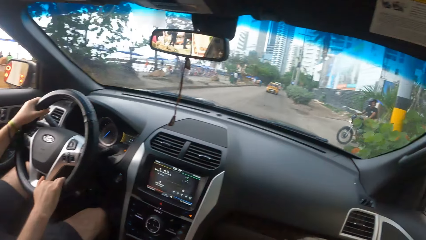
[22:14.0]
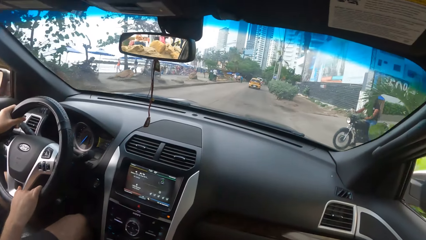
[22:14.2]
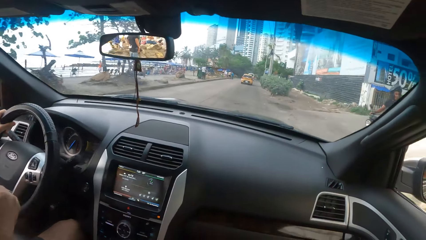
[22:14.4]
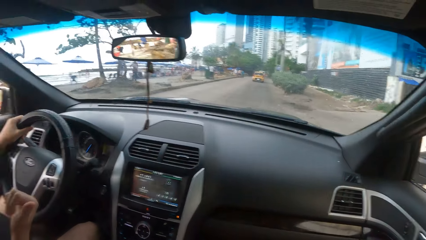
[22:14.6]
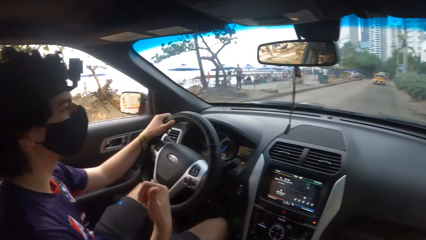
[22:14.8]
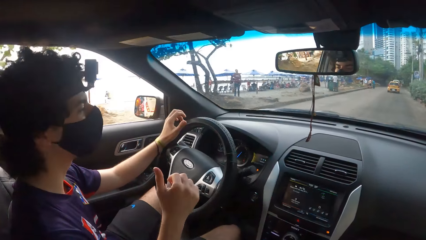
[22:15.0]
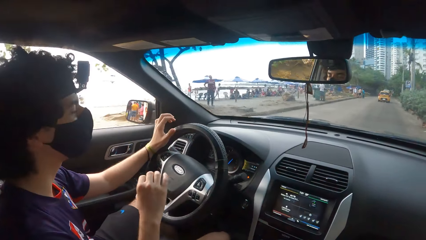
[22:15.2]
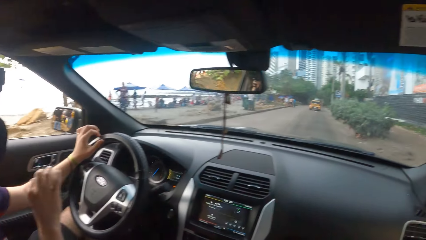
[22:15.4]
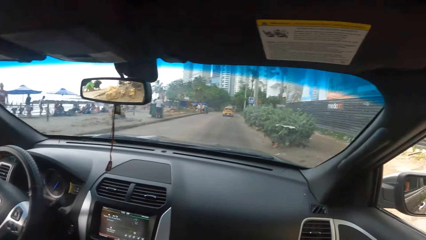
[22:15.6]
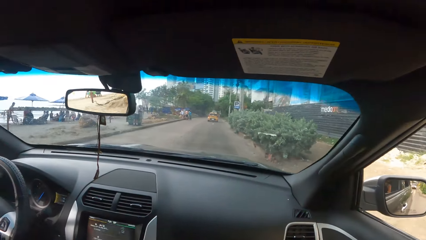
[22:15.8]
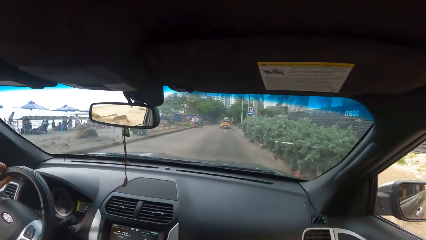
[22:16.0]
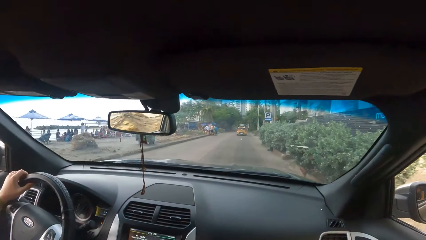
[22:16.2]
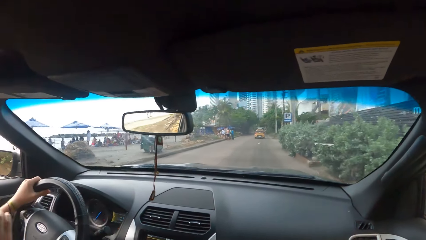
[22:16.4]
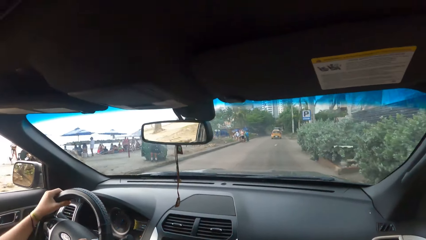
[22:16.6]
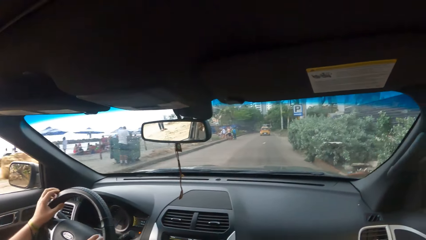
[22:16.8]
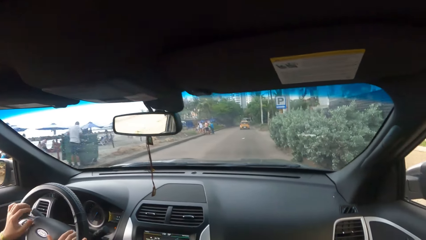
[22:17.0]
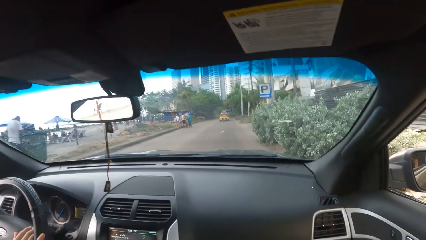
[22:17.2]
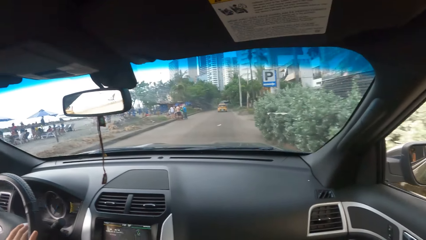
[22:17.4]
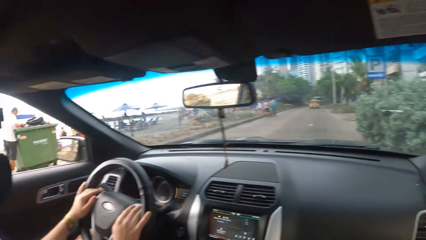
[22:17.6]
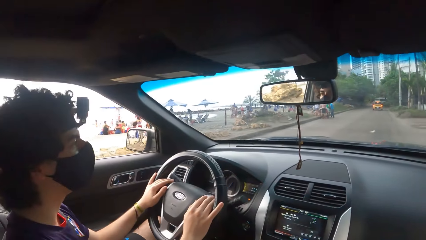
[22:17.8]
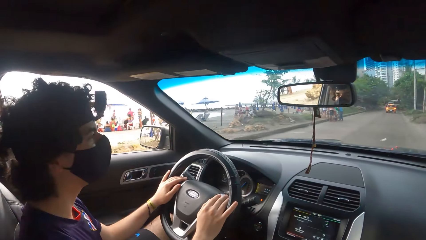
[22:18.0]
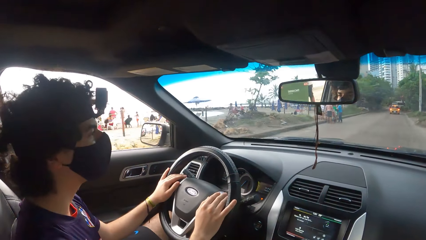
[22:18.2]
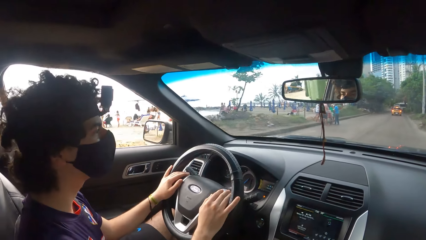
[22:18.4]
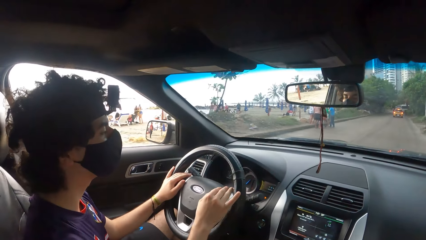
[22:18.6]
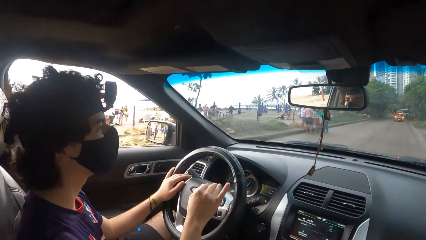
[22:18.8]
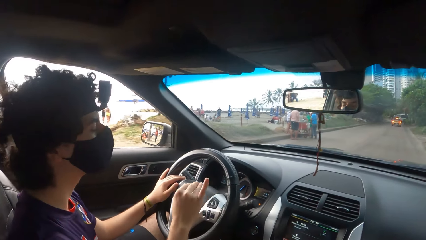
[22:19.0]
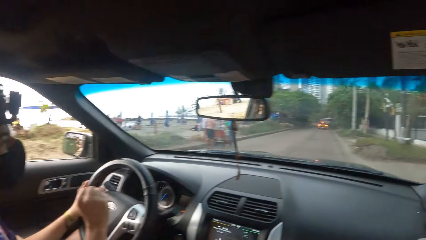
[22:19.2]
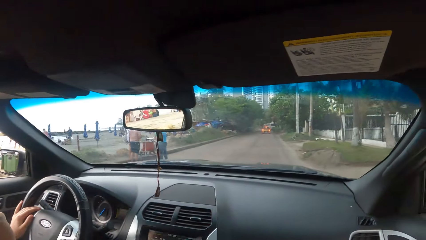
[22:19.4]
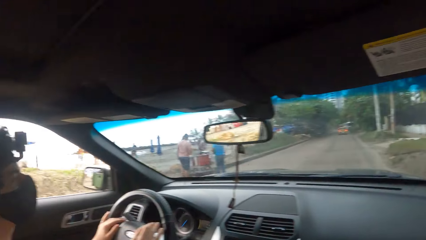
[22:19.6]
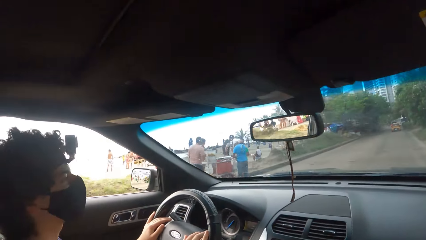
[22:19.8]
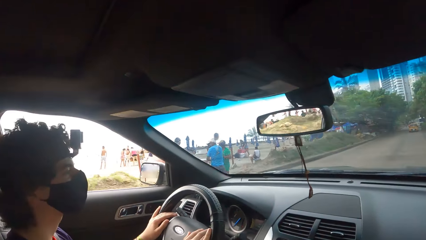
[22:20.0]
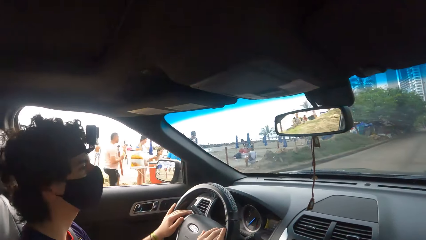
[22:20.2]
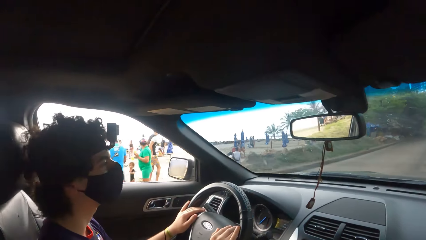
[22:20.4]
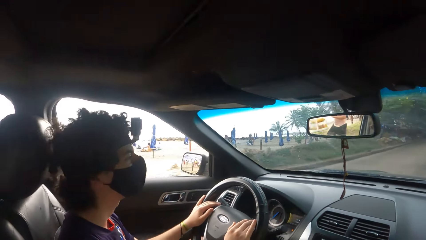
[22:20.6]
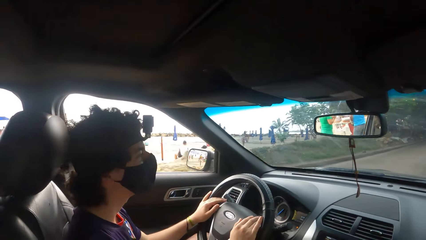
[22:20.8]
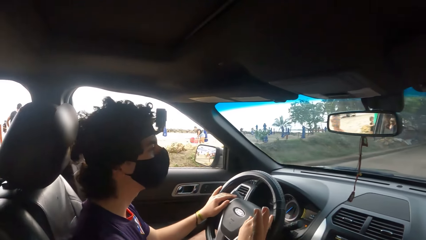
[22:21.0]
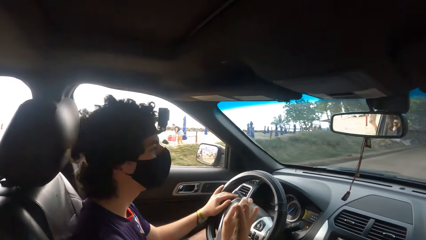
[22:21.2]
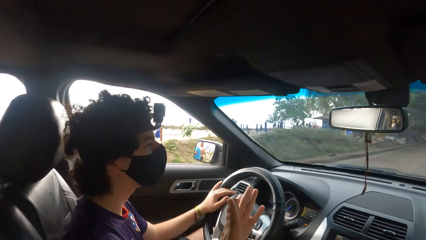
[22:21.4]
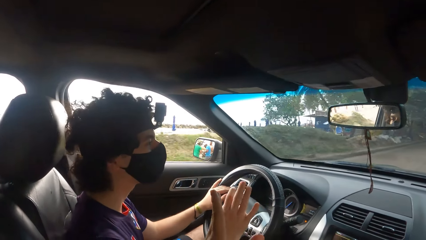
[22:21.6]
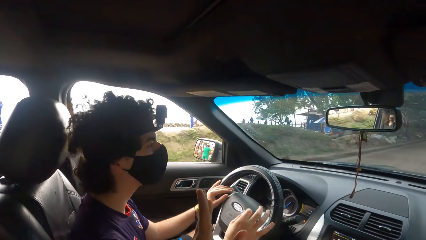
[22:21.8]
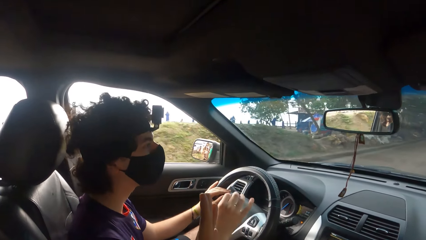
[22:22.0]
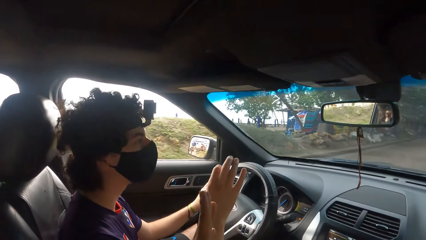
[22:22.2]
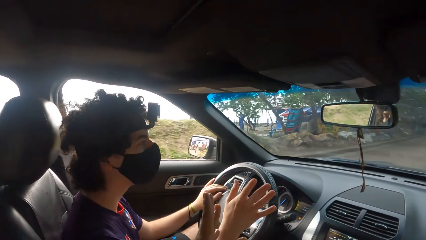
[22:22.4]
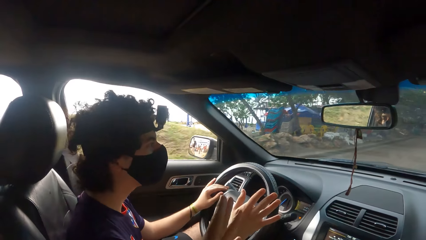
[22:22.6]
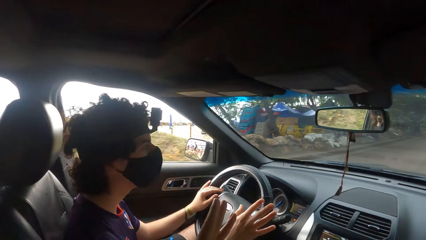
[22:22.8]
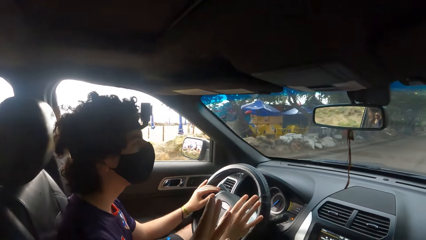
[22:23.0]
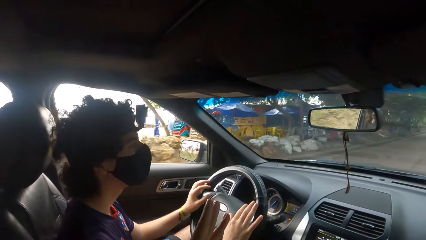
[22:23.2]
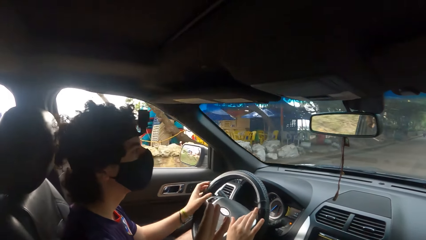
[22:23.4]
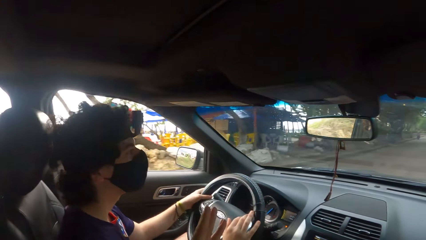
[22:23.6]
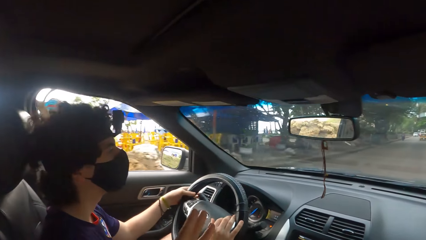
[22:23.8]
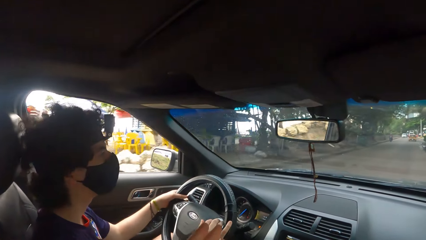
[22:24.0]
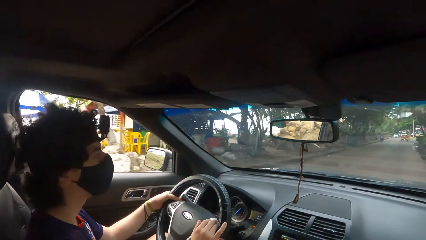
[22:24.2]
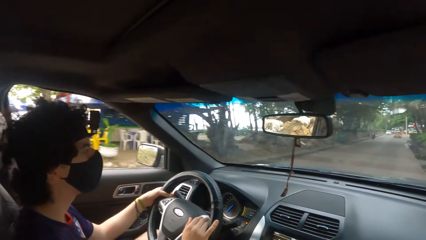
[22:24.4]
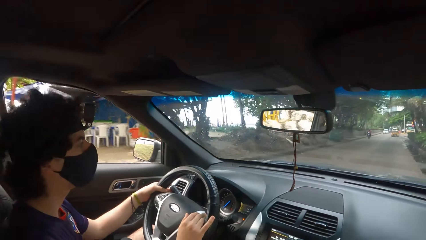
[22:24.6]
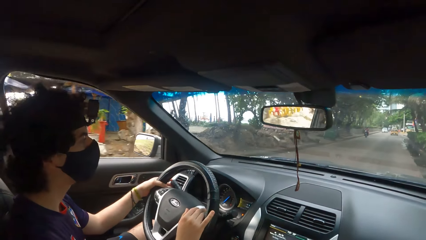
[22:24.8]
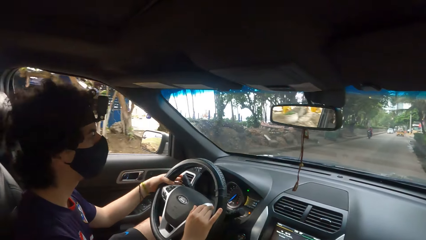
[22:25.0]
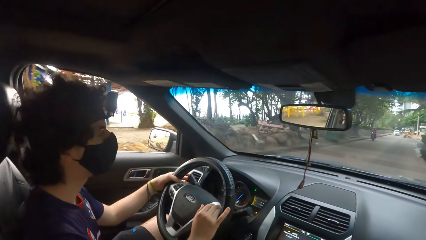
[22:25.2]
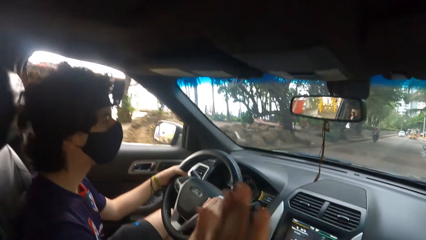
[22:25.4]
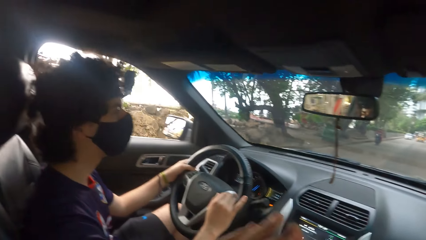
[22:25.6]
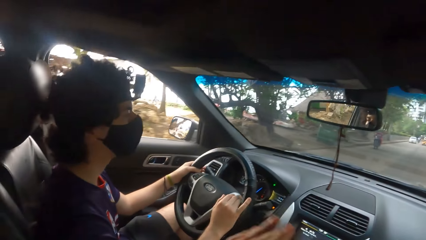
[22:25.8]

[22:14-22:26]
The camera wearer drives a car on the road. A man illustrates with his hand. The camera wearer points the hand. They drive the car on the road.

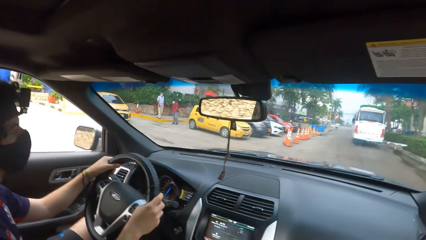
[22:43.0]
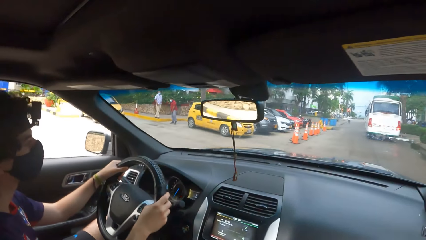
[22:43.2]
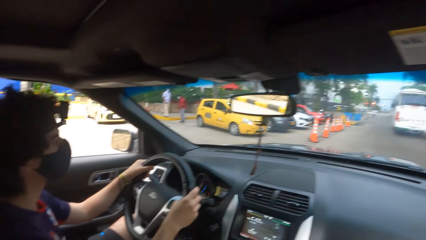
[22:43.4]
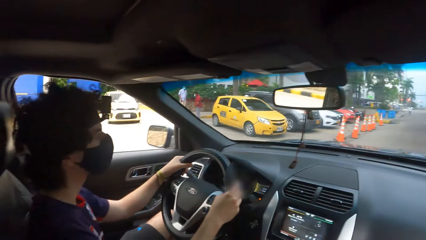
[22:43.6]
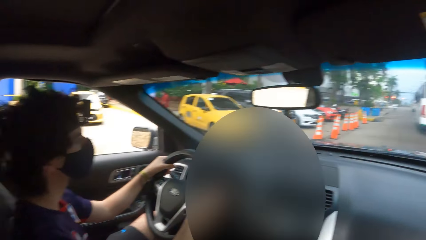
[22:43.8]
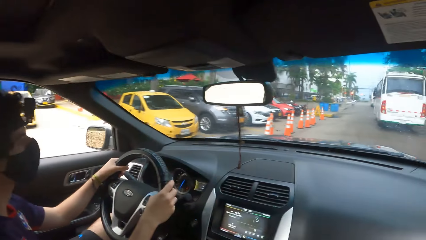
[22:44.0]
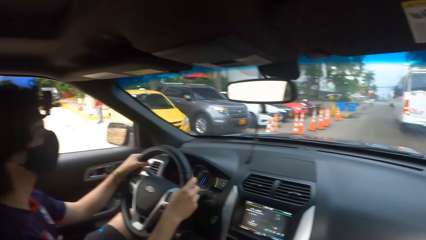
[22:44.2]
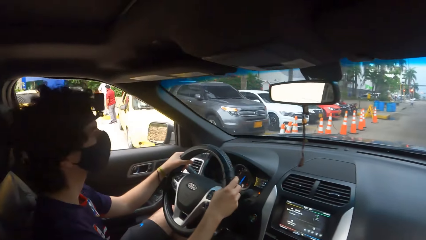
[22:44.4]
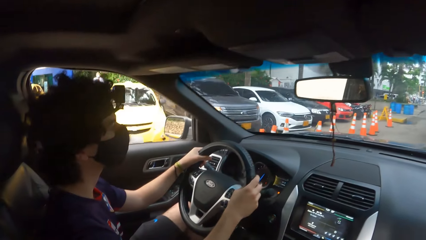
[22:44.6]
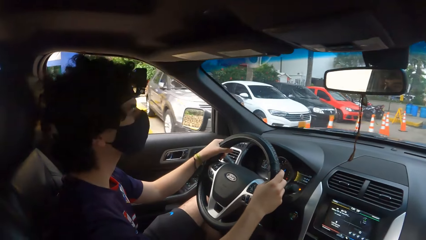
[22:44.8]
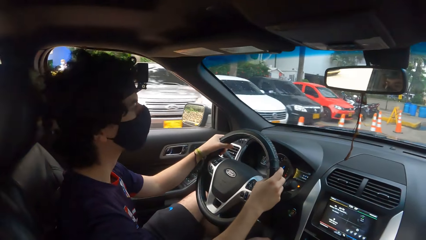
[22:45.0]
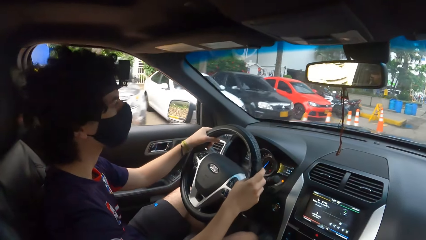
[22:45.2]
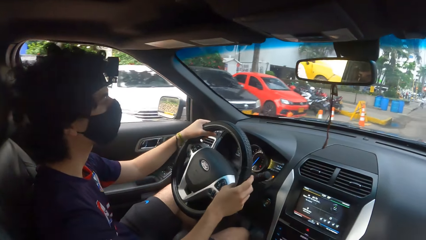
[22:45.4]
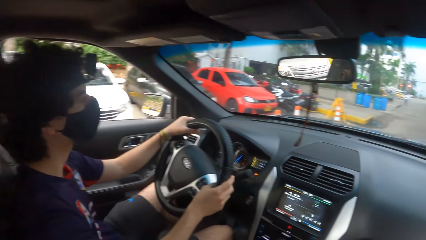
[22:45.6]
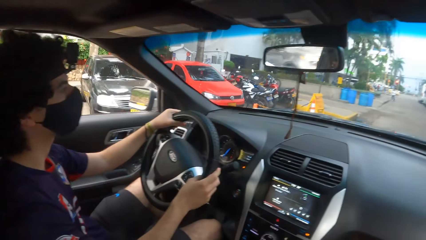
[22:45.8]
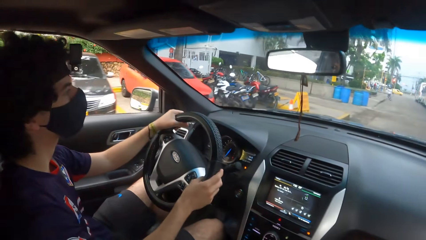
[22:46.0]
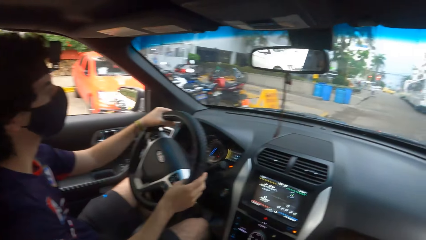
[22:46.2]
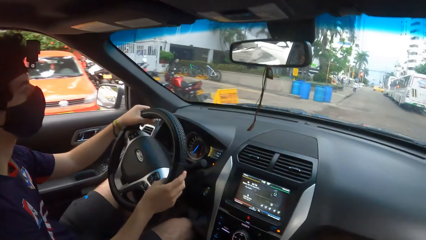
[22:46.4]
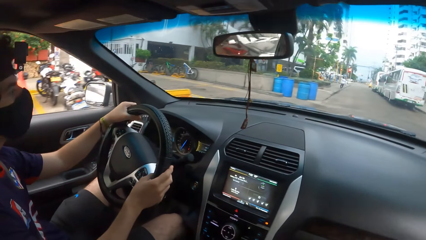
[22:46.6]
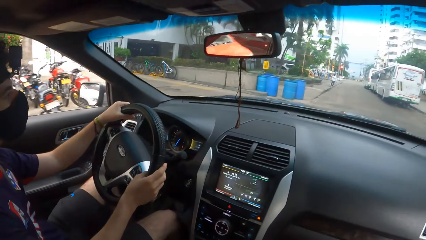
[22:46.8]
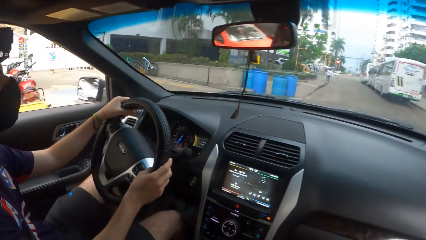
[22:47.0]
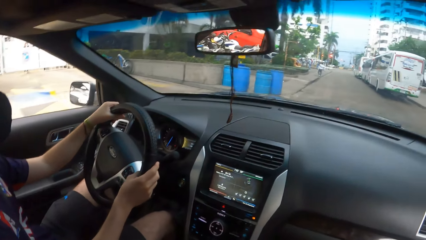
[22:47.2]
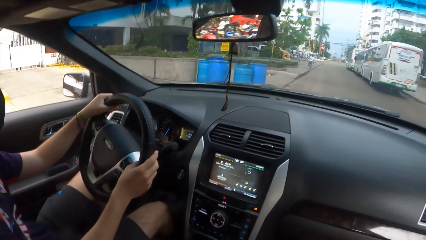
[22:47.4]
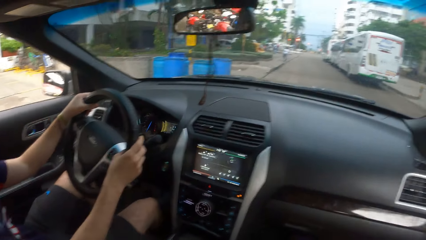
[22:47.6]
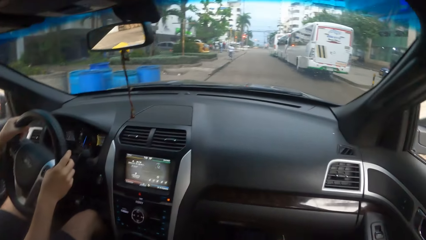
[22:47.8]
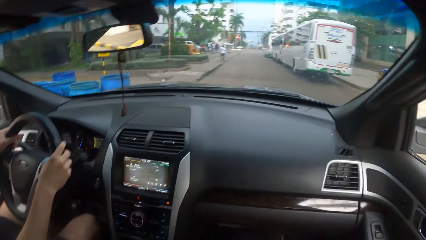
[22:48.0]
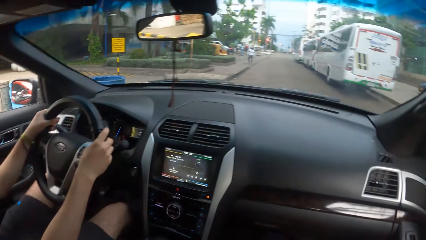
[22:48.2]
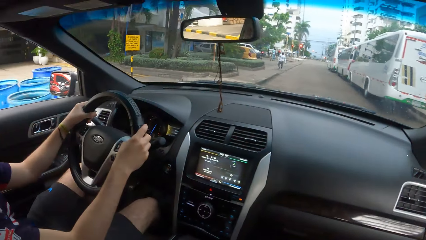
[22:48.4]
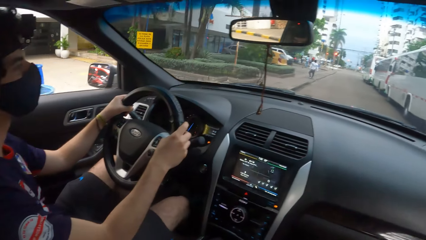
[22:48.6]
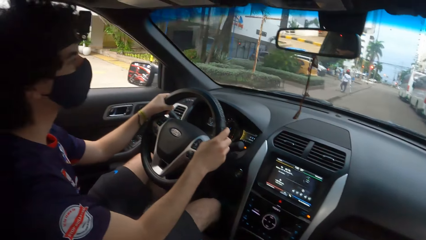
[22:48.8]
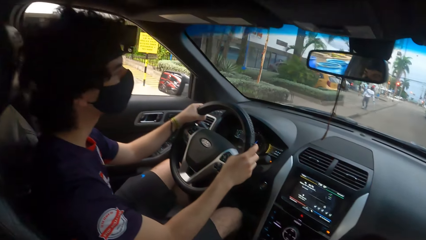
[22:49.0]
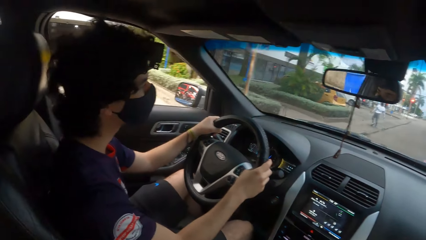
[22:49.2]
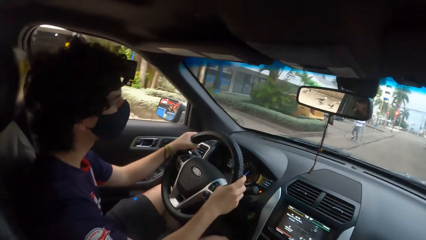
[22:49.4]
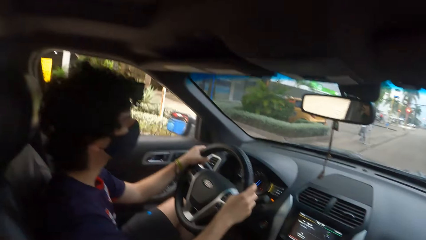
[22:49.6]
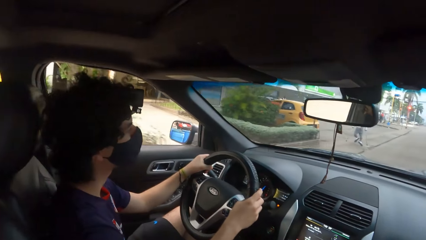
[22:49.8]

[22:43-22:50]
The camera wearer looks around.
